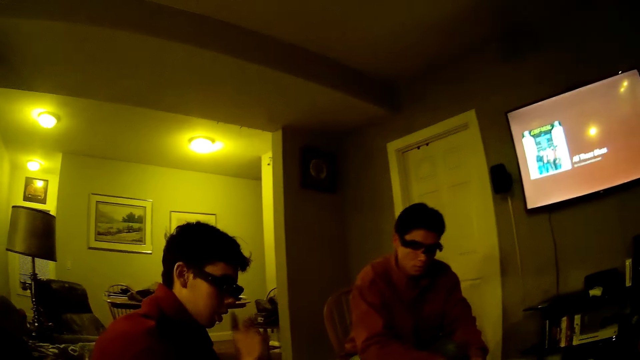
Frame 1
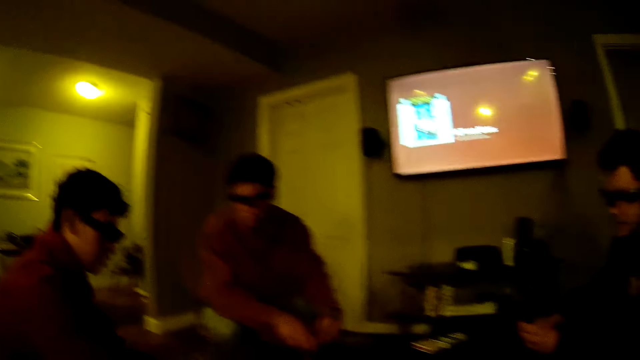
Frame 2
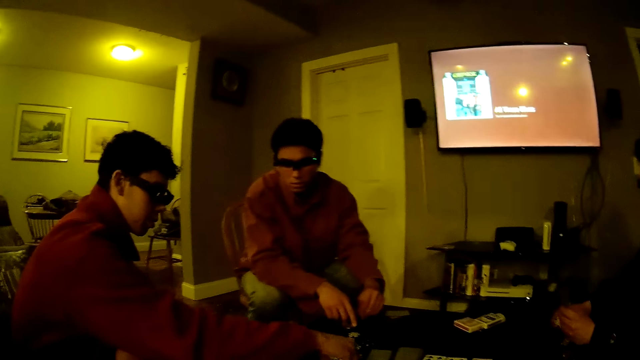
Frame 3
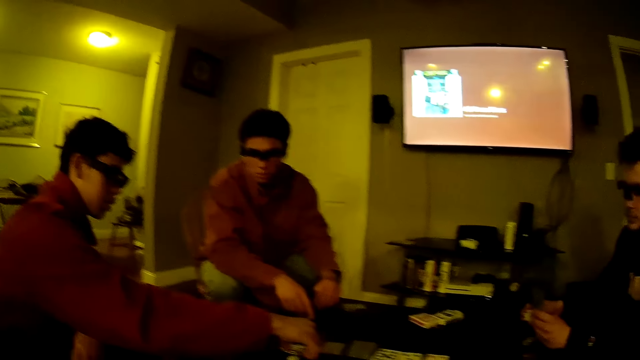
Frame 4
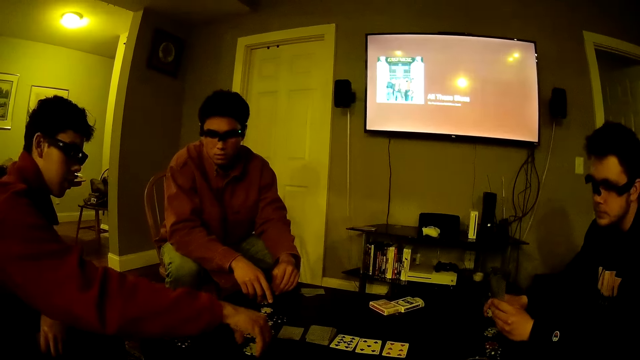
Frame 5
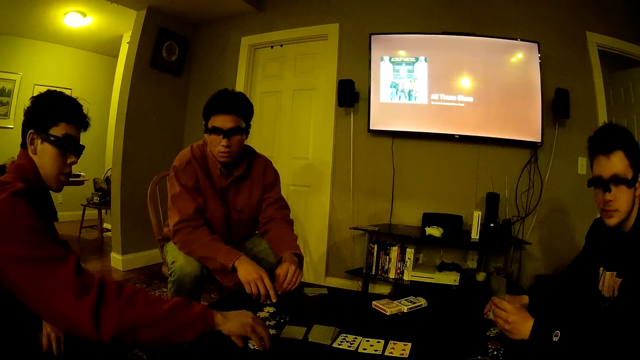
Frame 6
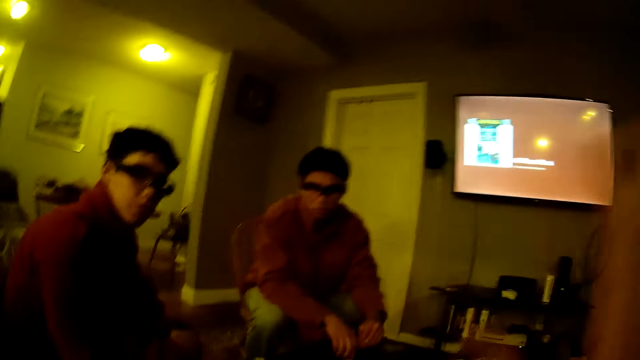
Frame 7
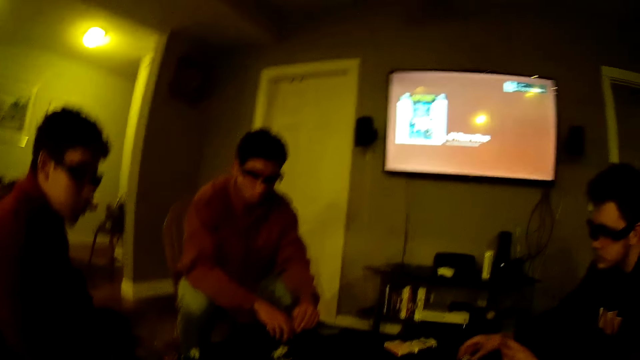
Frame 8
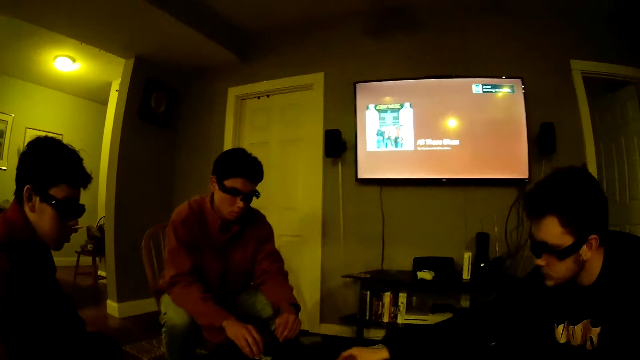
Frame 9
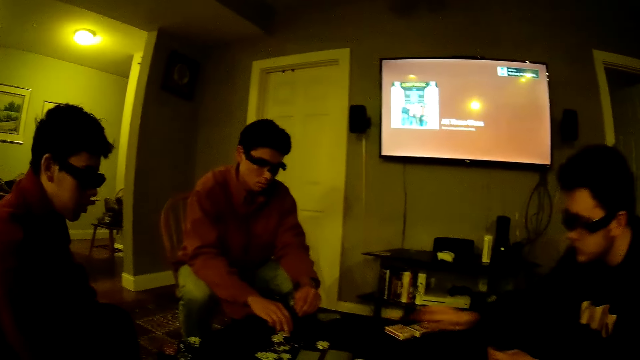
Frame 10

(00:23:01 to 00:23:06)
A man moves the poker chips on the table with his right hand. Another man touches the cards on the table. The camera wearer raises his hand. A third man drops the poker chip on the table with his right hand.

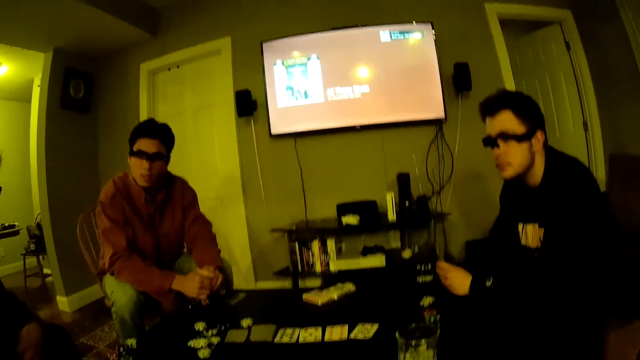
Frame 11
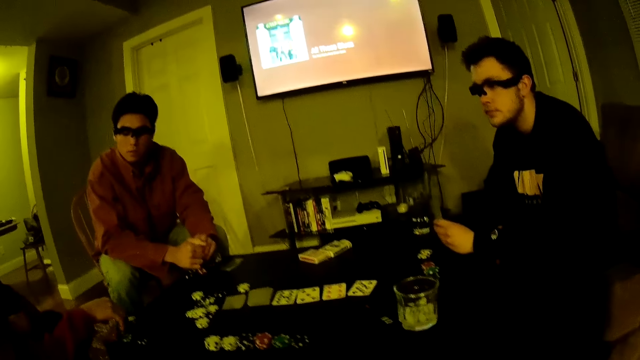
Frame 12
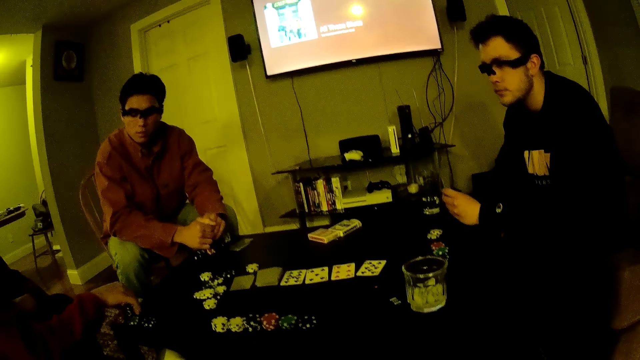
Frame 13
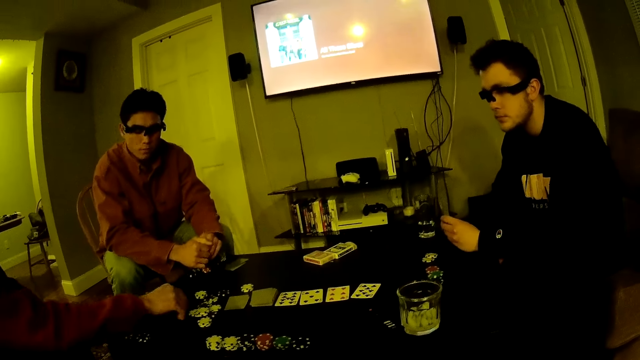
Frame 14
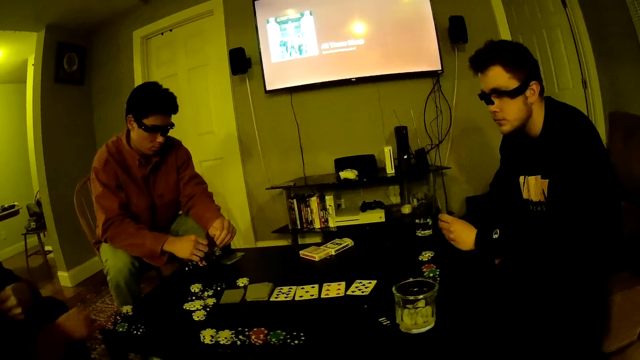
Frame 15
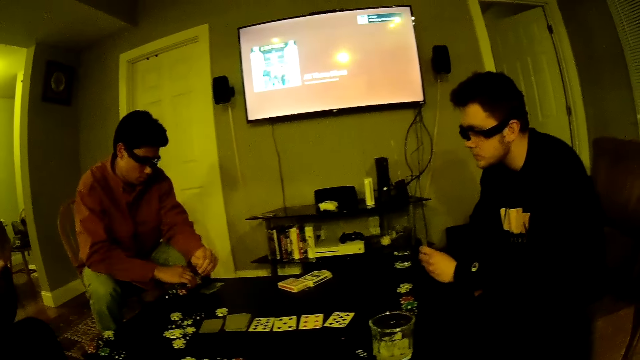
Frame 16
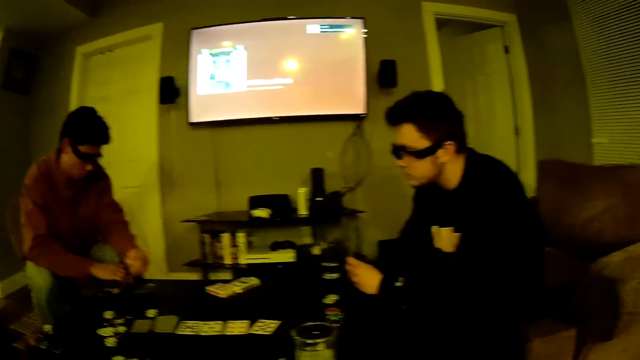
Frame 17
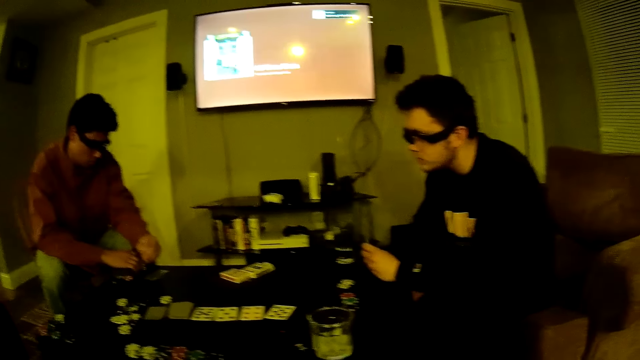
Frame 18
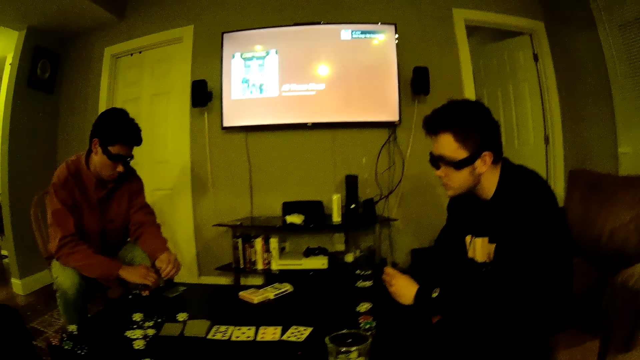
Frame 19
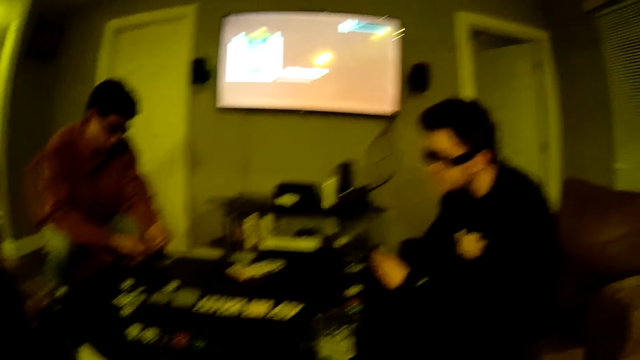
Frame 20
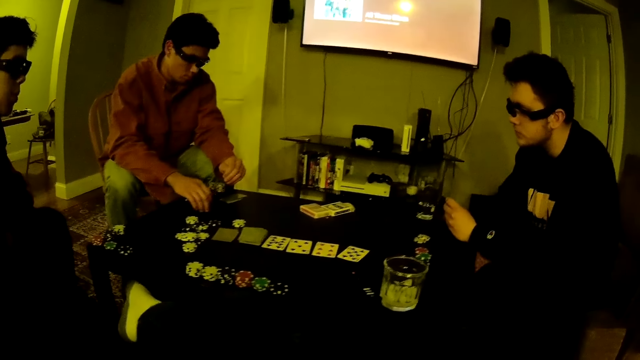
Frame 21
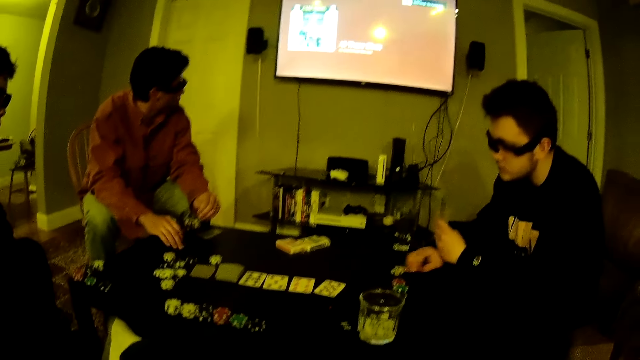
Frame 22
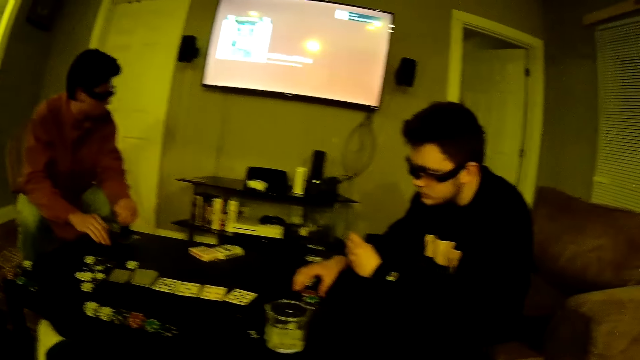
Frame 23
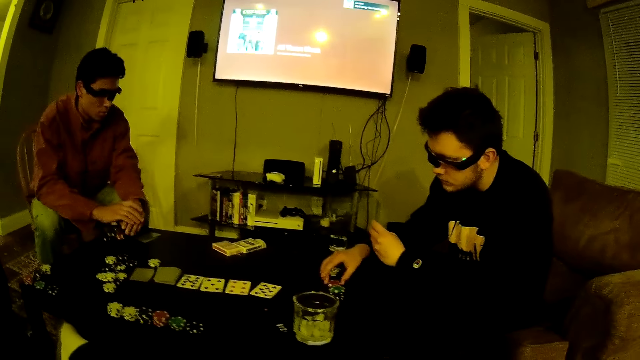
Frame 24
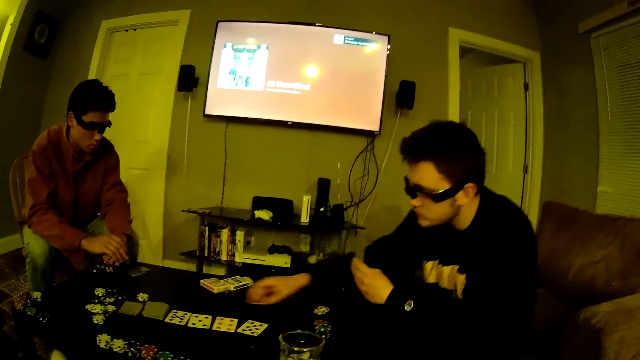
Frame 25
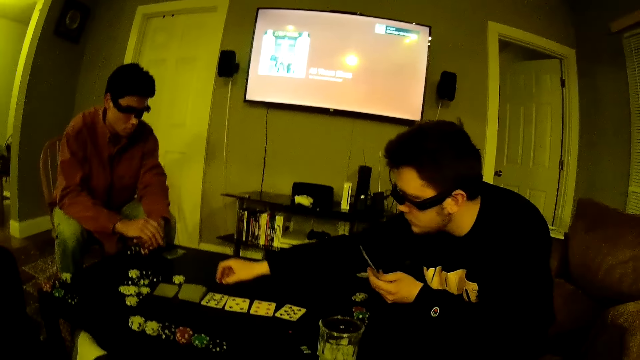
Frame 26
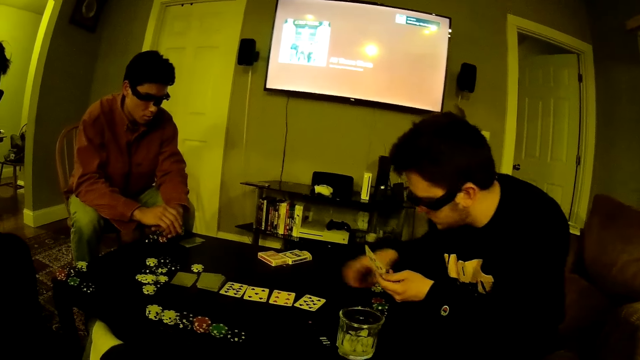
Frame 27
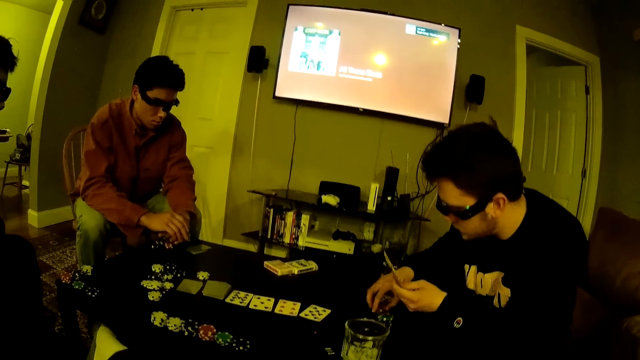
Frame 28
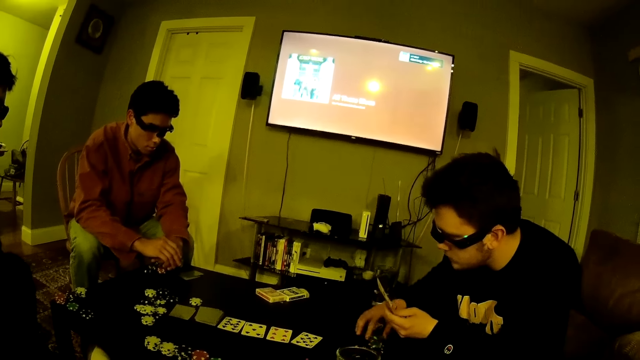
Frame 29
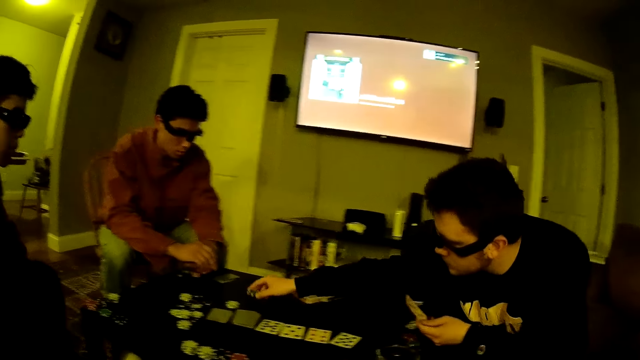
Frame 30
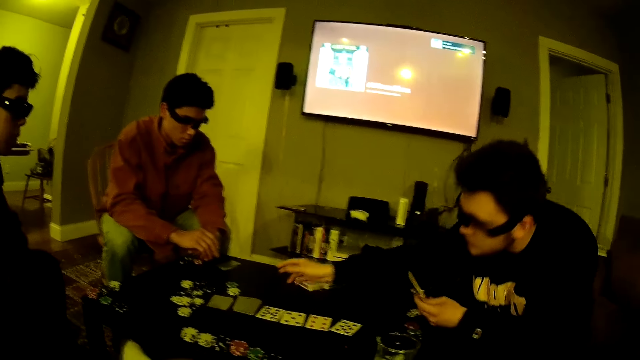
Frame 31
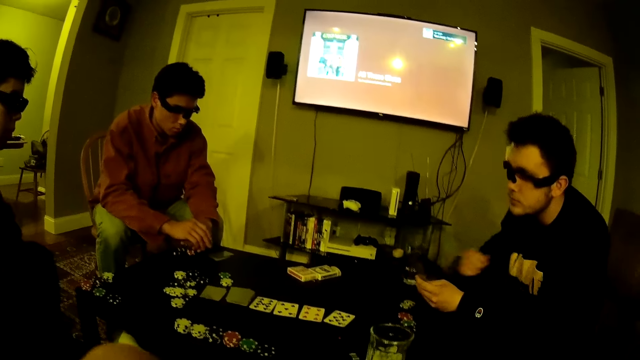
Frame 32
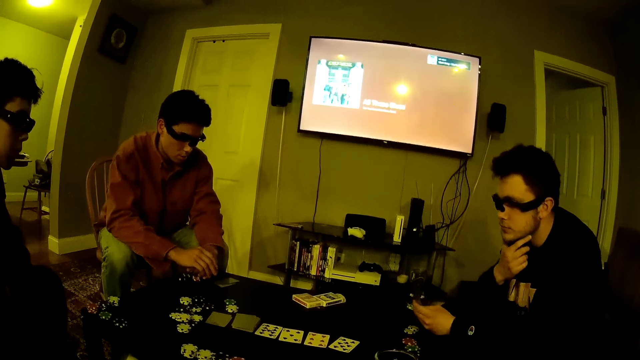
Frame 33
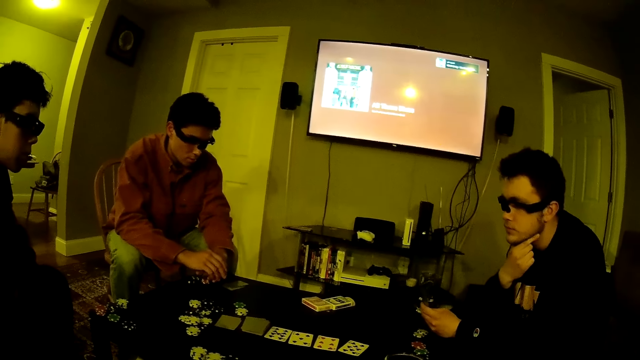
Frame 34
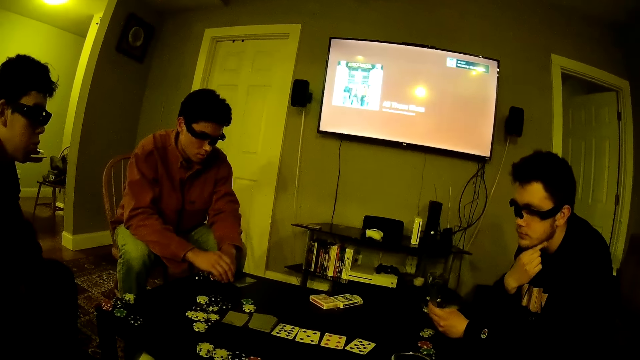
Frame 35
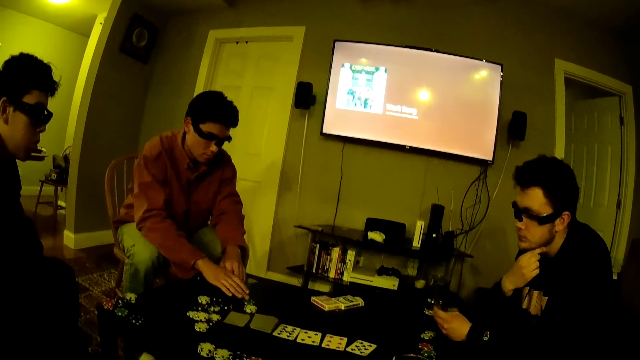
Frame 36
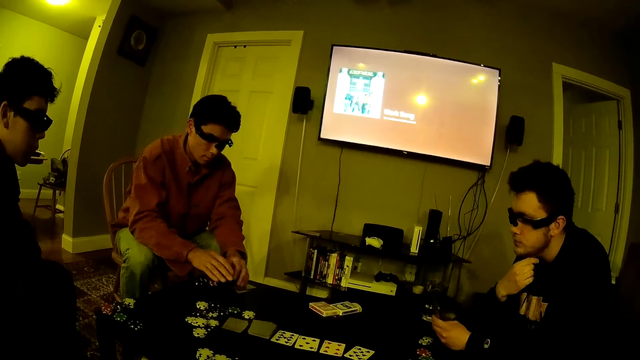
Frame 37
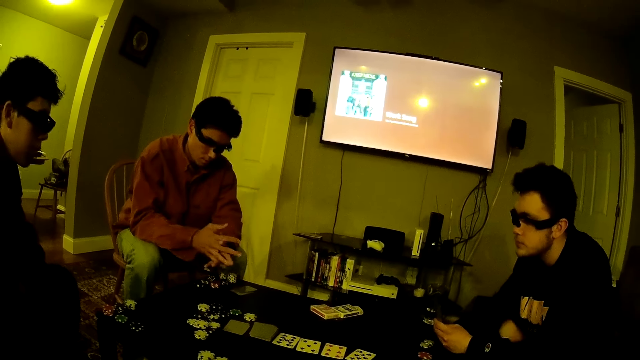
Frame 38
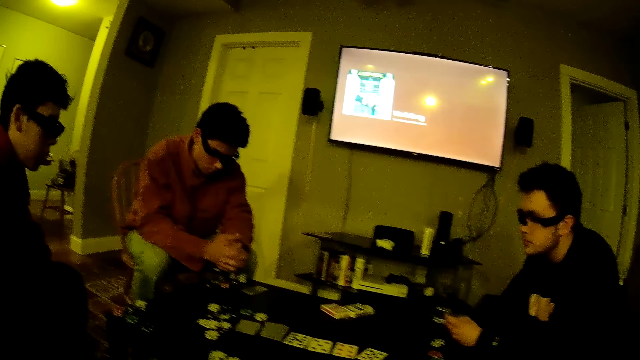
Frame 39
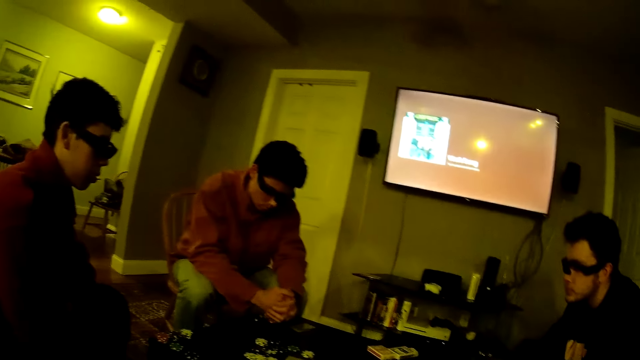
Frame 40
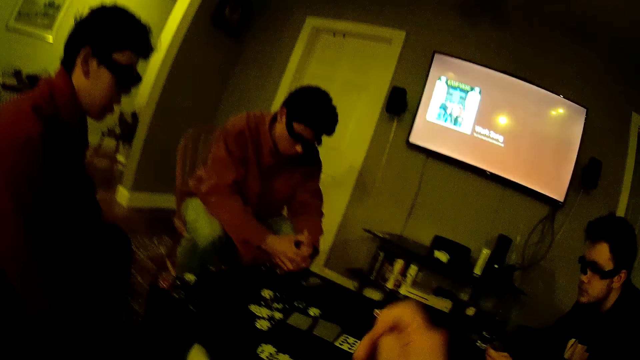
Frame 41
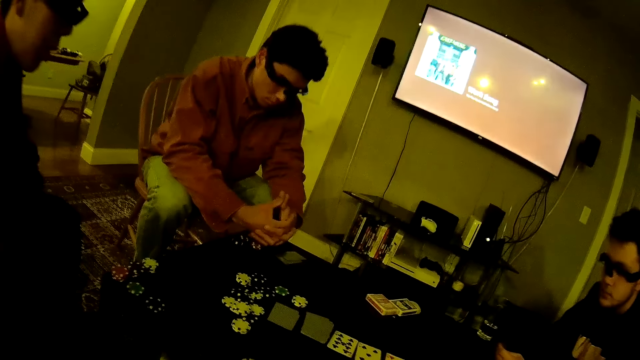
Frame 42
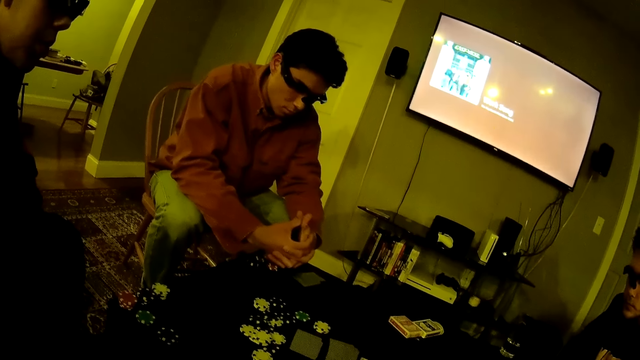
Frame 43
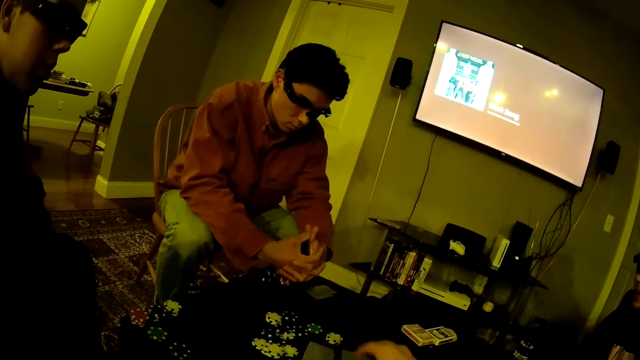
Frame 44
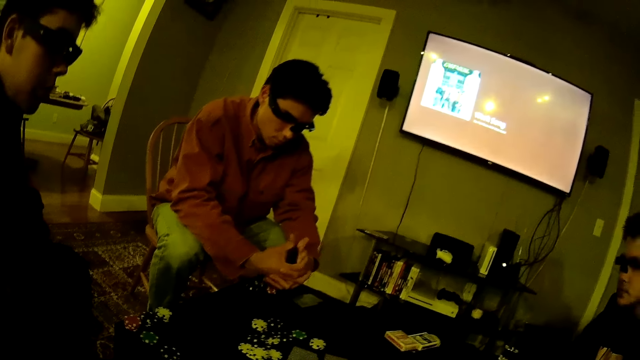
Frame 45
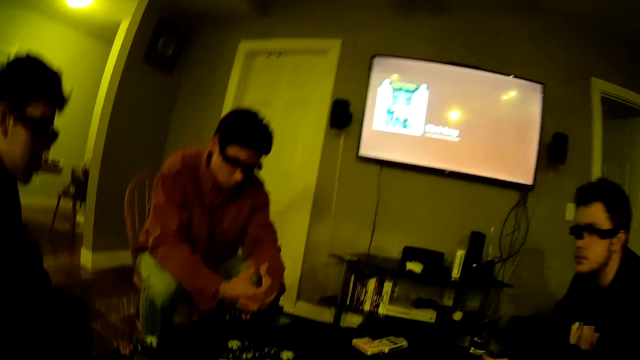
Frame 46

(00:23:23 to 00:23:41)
A man picks up a poker chip from the table with his right hand. The man drops the poker chip on the table with his right hand. Another man picks up a poker chip from the table with his right hand and drops the poker chip on the table with his right hand. A third man picks up a poker chip from the table with his right hand. The third man drops the chip on the table. Someone drops the chip on the table. The third man moves the poker chip towards the poker cards on the table with his right hand. The third man takes it back on the table, drops the poker chip on the table with his right hand, picks up a poker chip from the table with his right hand, passes the chip on the table, and drops the poker chip on the table with his right hand. The second man moves a poker chip on the table with his right hand. The first man converses with the camera wearer. The camera wearer stretches his hand. He drops a poker chip on the table with his right hand.
